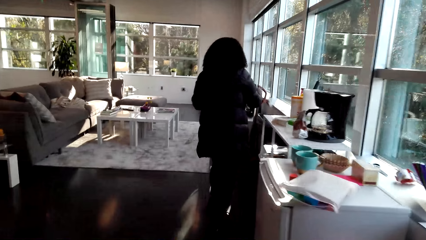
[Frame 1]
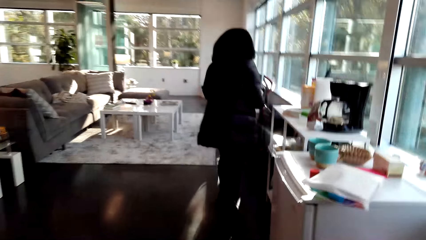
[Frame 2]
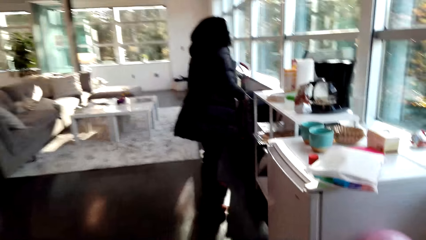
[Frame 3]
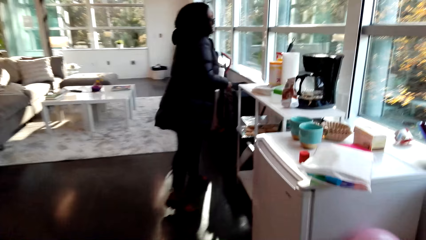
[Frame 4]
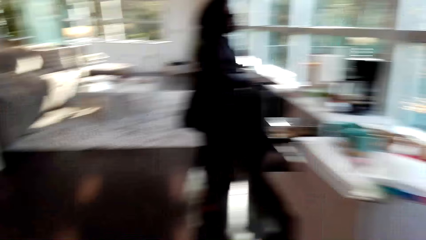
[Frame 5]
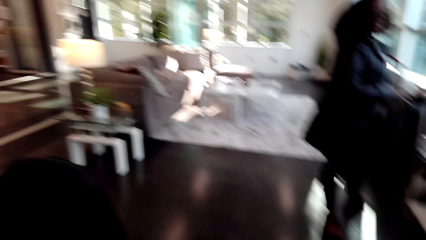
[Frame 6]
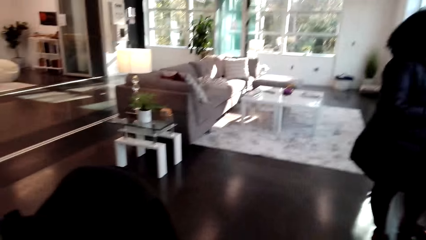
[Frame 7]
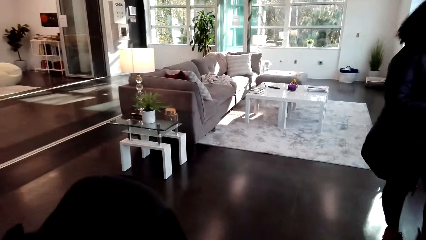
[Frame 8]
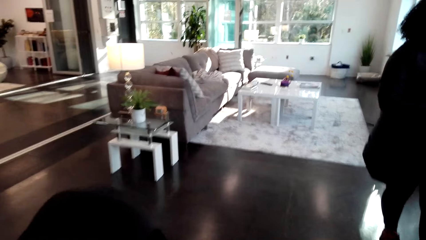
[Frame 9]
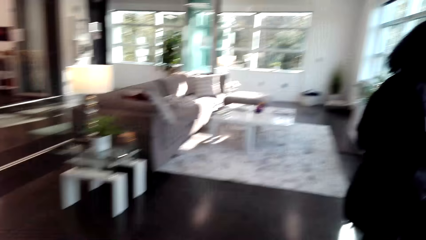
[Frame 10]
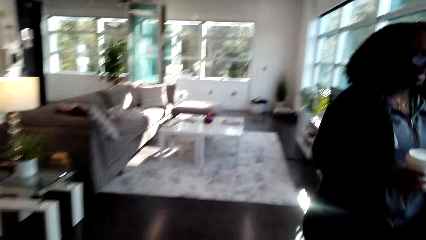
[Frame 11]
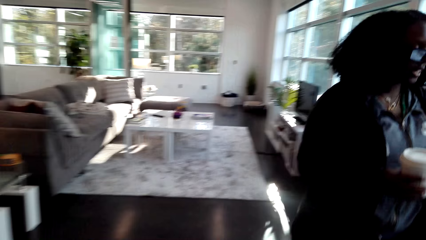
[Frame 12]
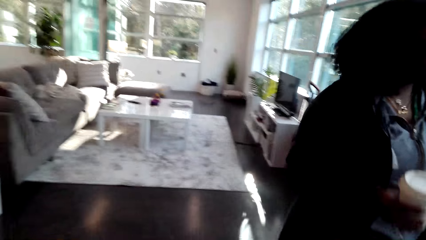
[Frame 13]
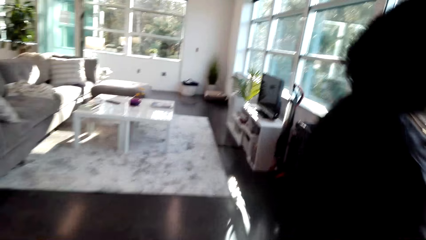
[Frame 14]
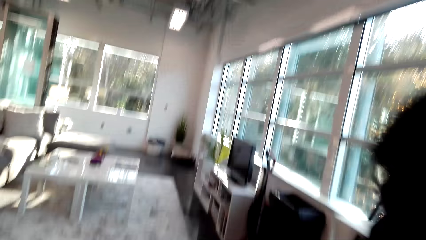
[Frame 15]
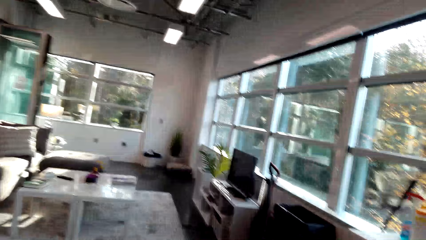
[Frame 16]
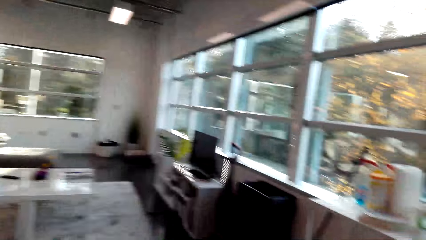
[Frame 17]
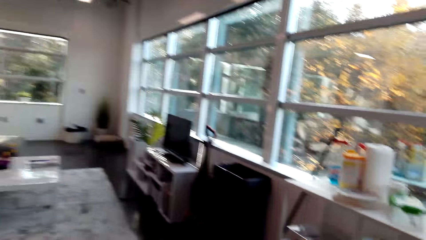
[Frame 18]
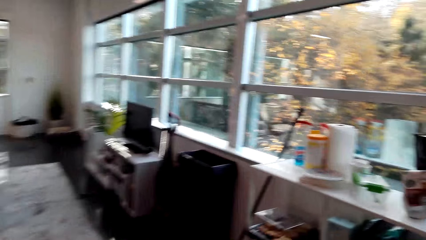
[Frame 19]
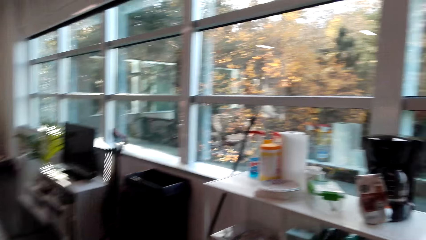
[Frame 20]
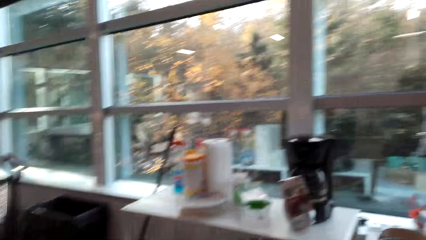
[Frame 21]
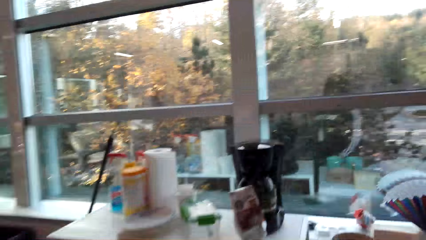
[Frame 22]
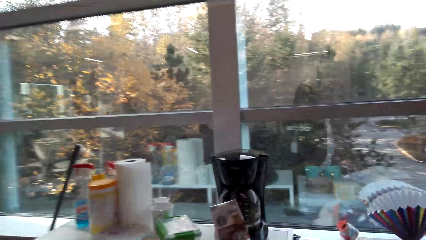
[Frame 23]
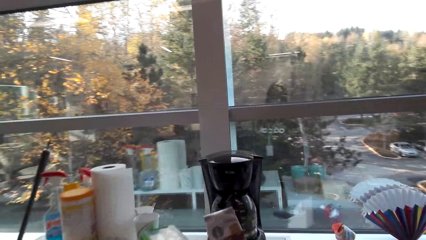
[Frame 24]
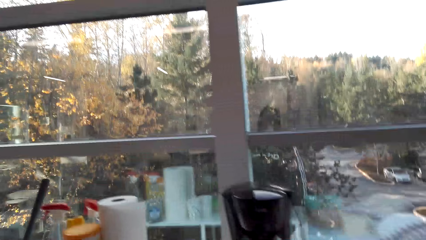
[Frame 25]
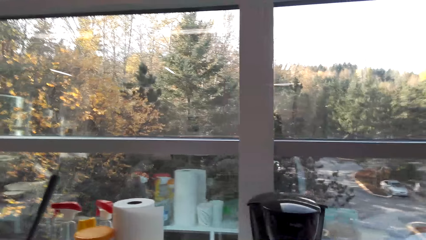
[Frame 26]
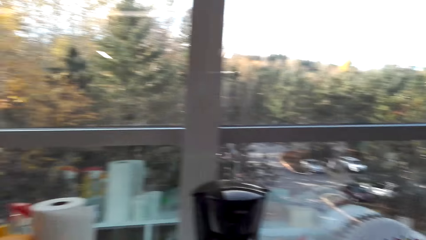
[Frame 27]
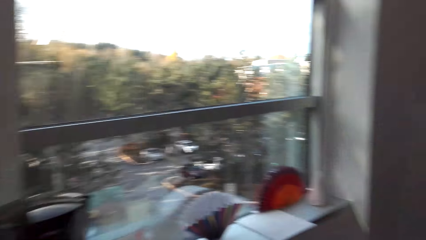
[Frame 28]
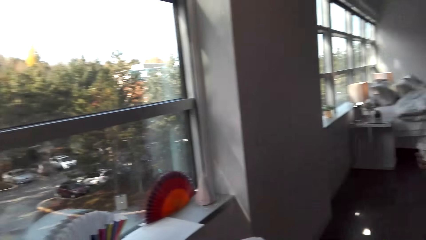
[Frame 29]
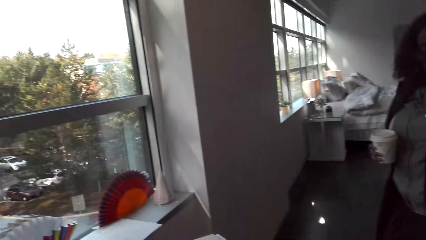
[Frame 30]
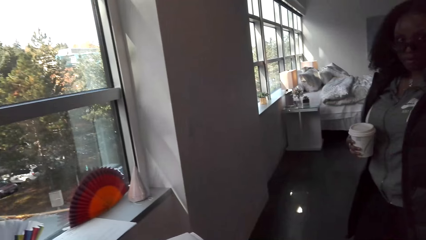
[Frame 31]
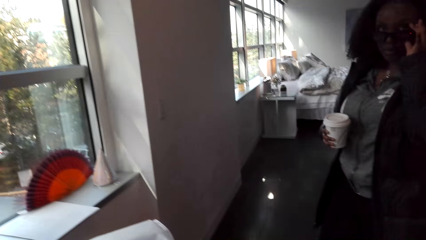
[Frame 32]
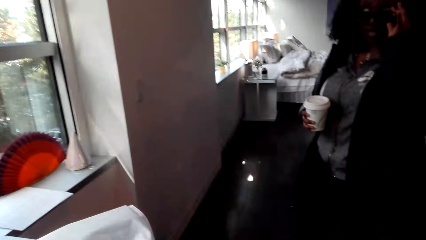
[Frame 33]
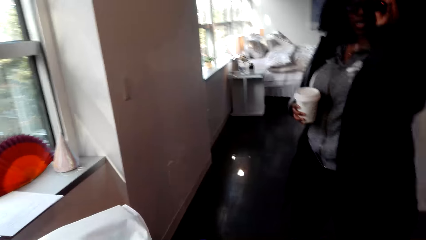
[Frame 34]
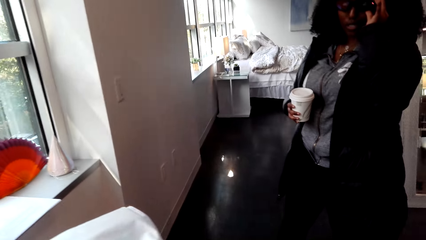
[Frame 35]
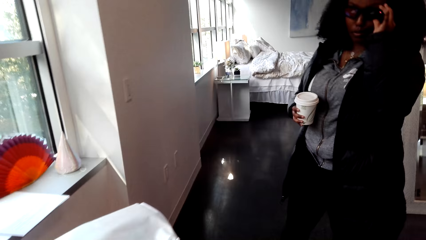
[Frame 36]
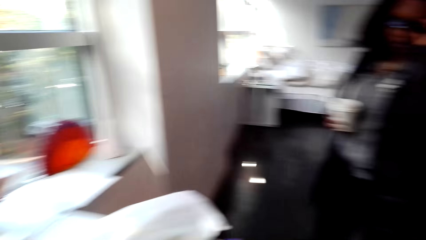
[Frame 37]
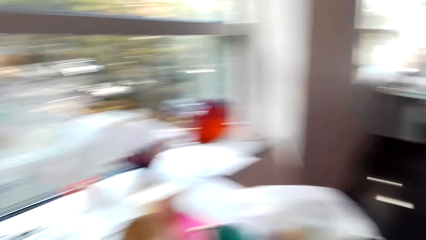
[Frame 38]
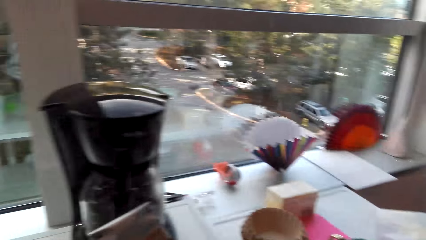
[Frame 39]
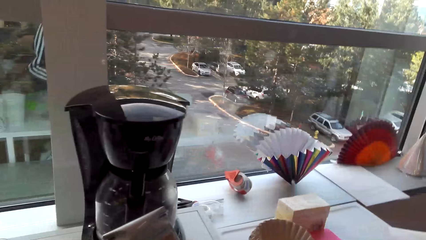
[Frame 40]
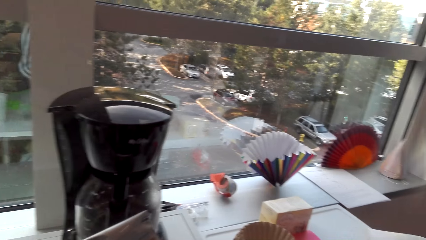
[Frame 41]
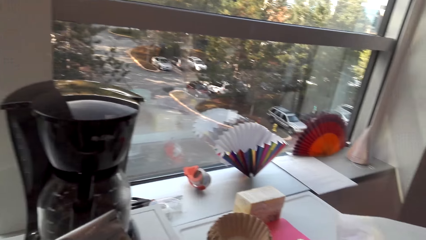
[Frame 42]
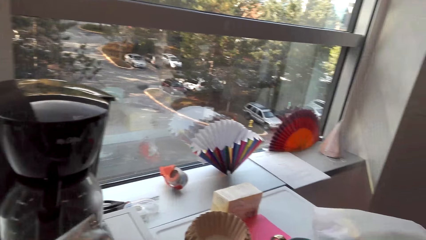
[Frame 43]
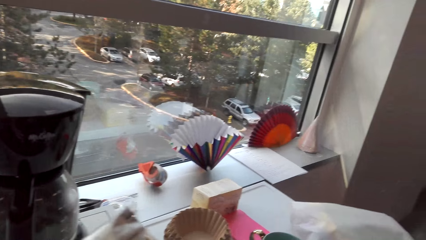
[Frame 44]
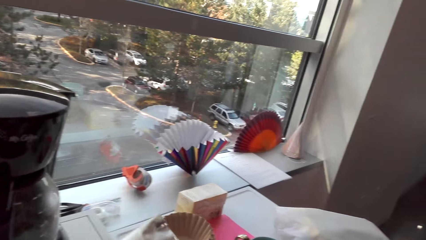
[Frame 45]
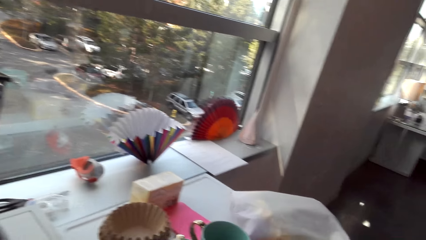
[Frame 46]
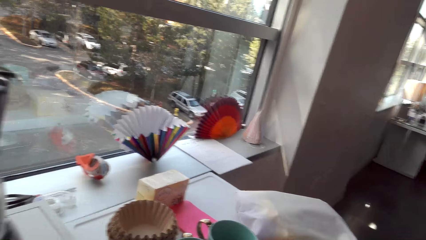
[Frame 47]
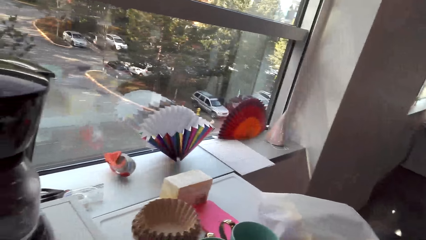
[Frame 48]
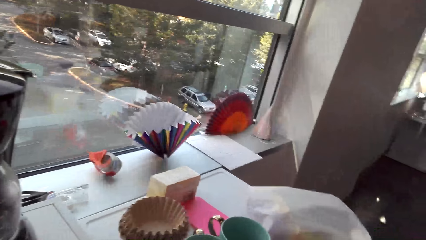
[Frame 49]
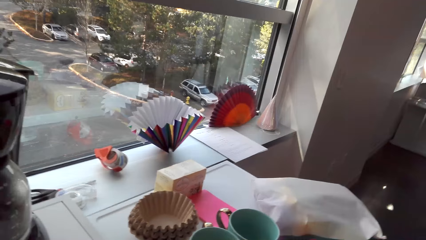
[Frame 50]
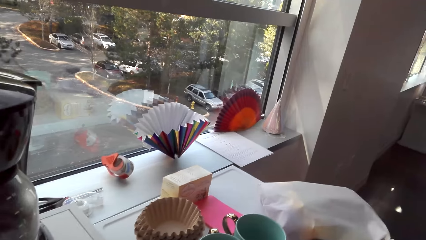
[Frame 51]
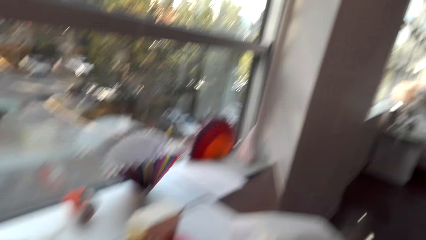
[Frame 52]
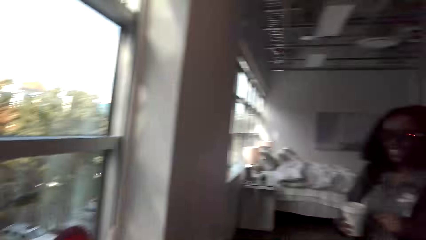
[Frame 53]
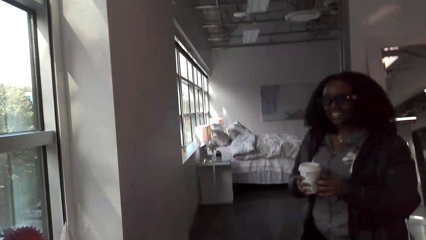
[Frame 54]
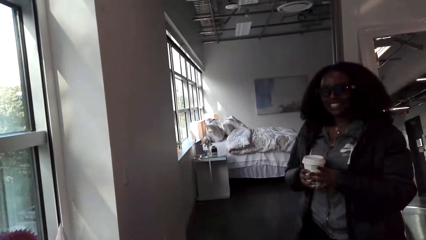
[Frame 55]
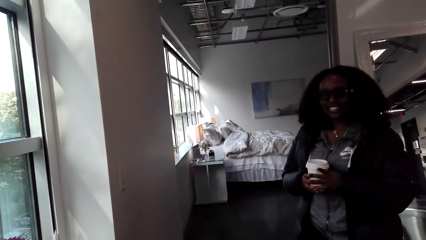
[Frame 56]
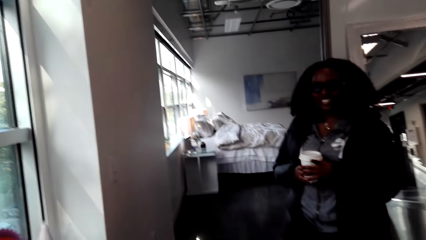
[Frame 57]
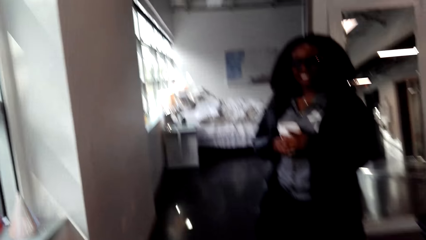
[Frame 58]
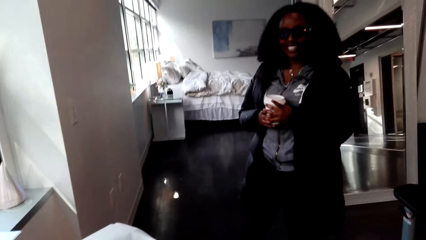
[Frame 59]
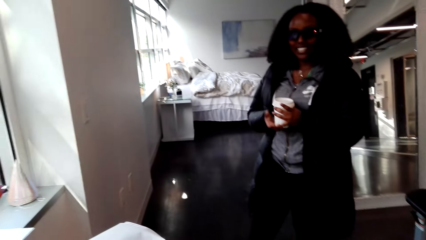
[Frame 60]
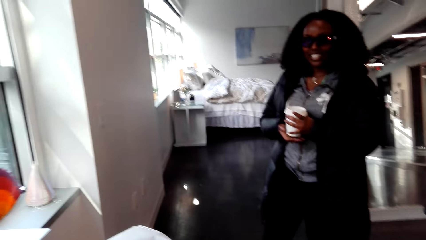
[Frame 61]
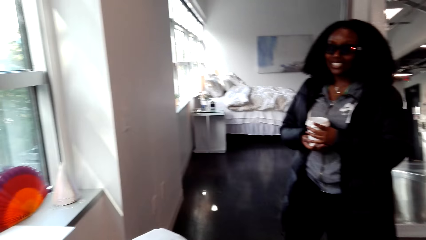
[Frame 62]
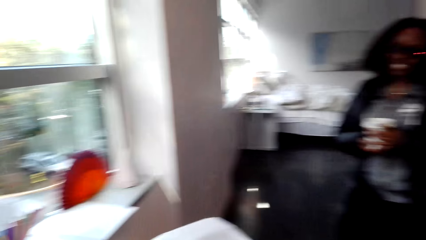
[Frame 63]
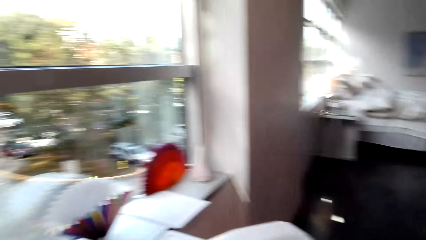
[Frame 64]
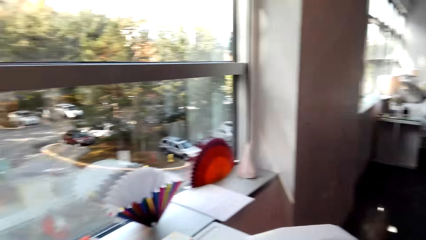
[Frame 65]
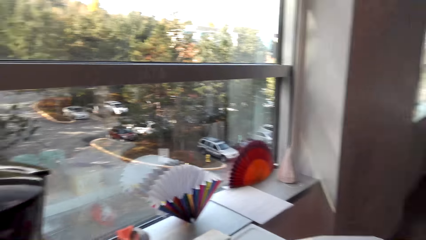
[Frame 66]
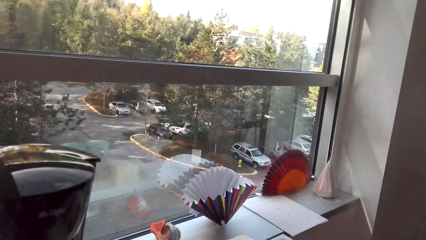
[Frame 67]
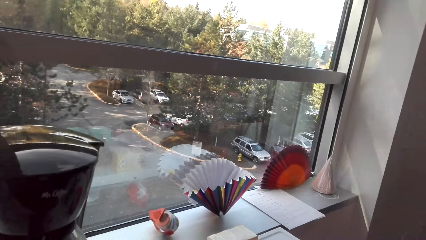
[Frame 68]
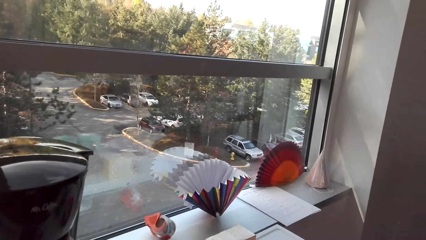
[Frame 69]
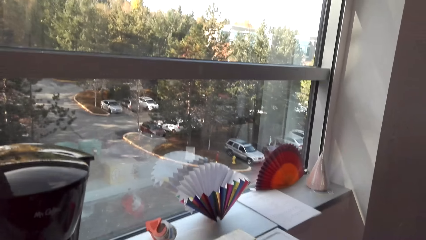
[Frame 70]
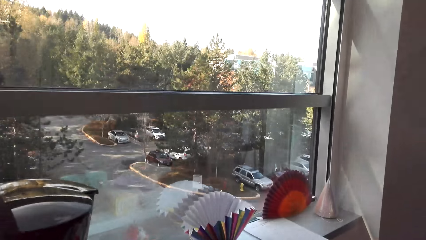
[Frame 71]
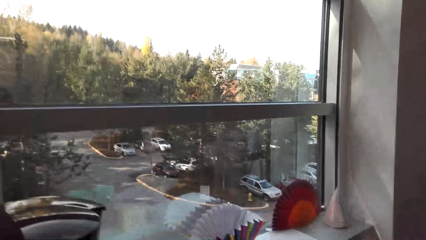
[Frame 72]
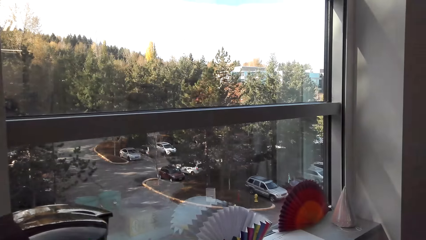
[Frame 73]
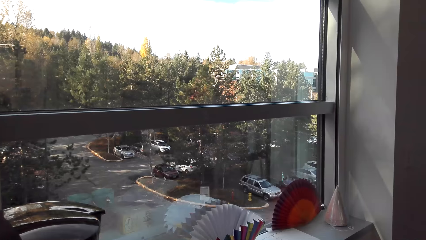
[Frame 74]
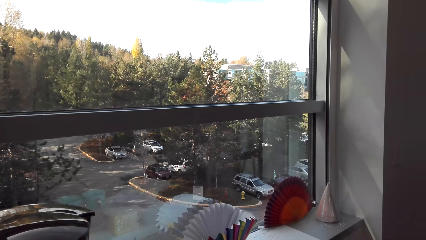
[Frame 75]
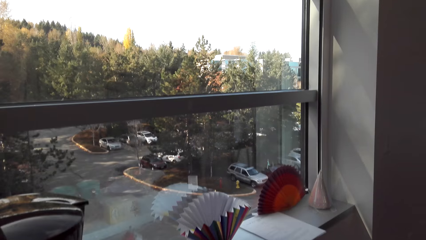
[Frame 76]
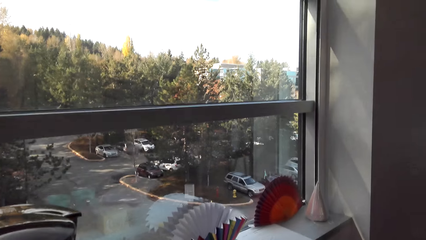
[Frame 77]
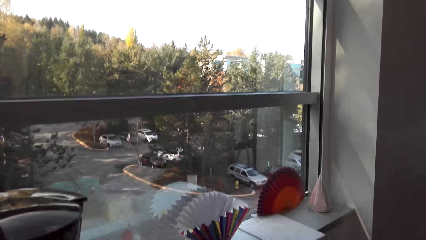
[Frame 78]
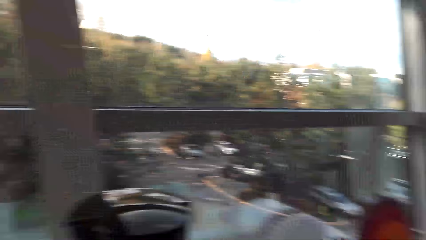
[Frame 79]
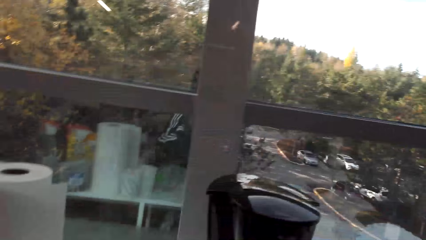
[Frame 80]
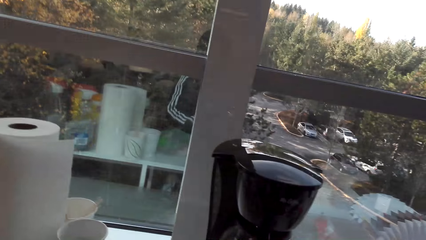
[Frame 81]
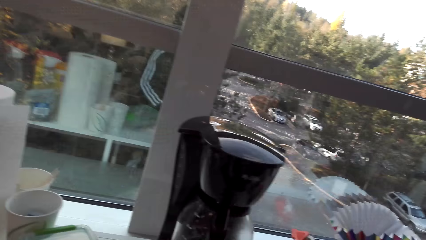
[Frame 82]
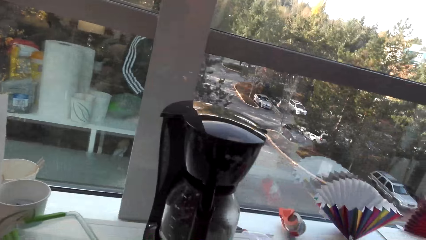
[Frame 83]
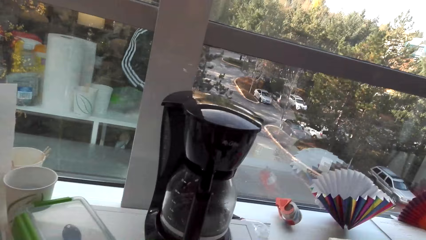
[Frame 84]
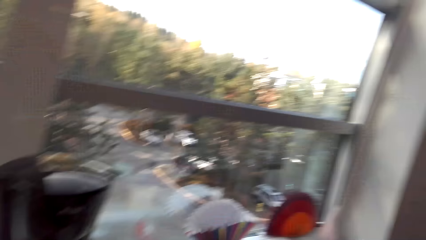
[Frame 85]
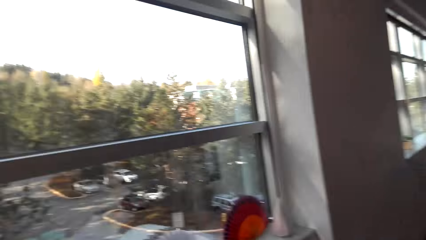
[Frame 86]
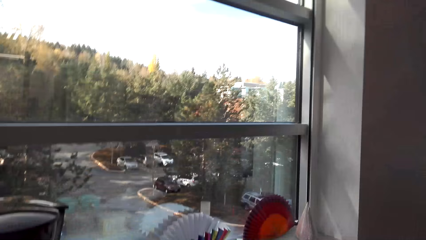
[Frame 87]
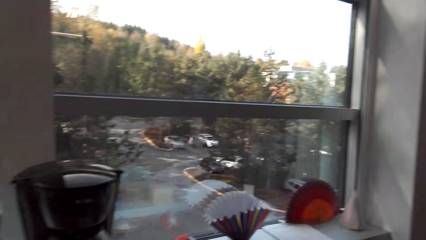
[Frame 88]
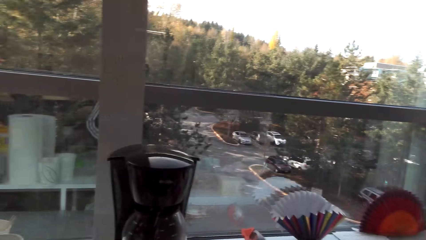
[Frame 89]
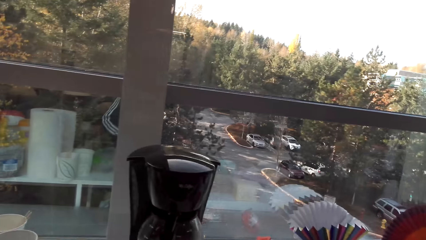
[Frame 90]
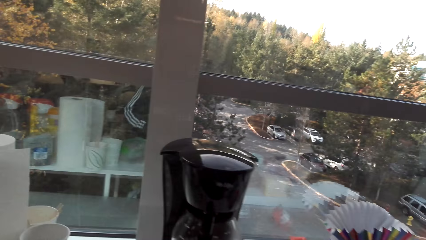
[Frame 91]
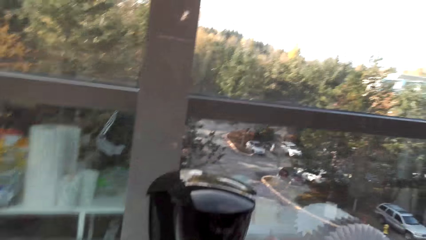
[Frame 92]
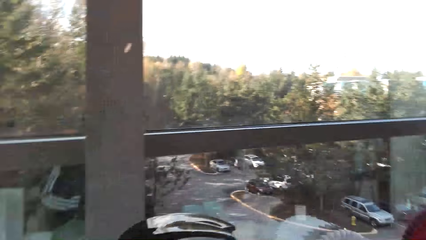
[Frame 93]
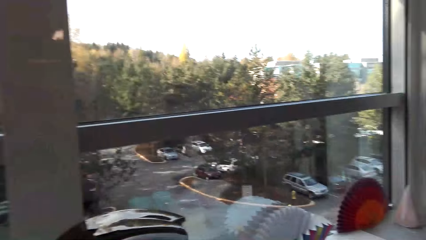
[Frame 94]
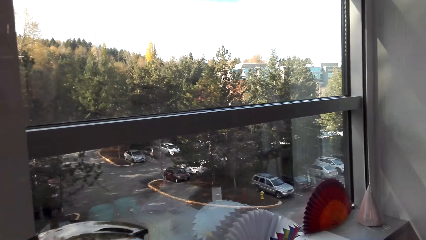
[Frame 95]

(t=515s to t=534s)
A woman talks to the camera wearer. The camera wearer talks to the woman. The woman talks to the camera wearer and touches the glasses with the left hand. The camera wearer talks to the woman and looks at the woman. The woman stands in the room. The camera wearer stands at a point. They look around. The woman talks to the camera wearer. The camera wearer talks to the woman.
